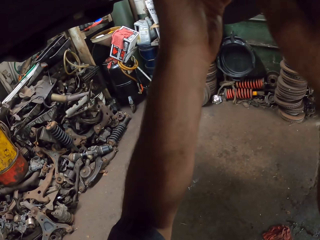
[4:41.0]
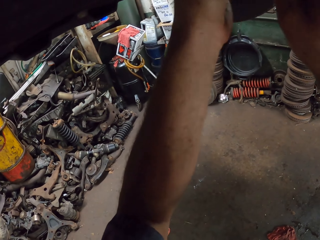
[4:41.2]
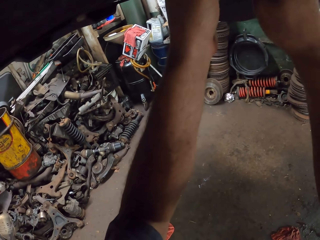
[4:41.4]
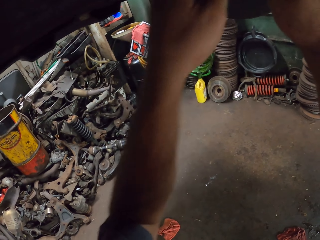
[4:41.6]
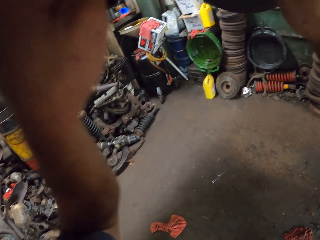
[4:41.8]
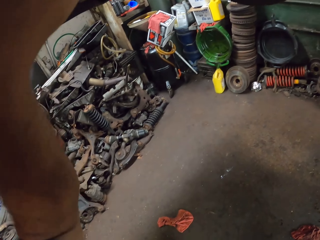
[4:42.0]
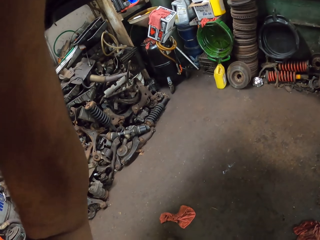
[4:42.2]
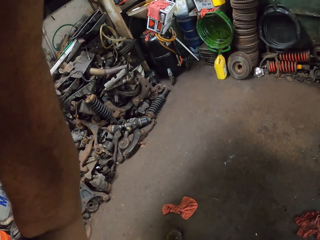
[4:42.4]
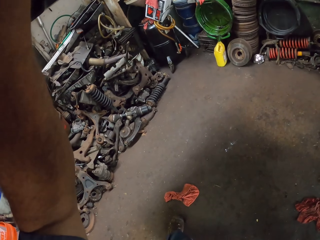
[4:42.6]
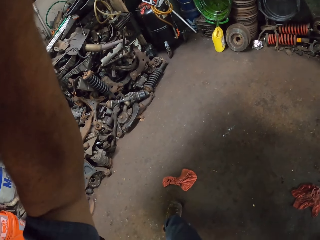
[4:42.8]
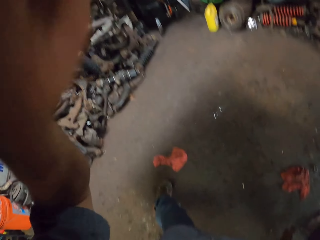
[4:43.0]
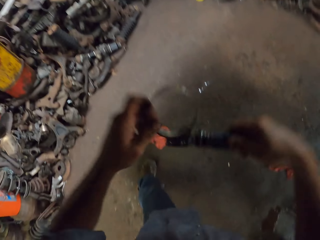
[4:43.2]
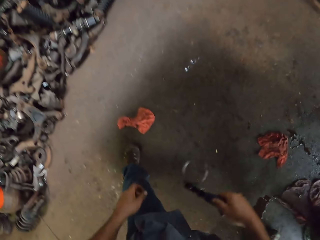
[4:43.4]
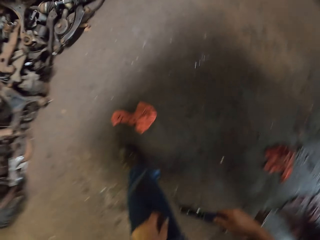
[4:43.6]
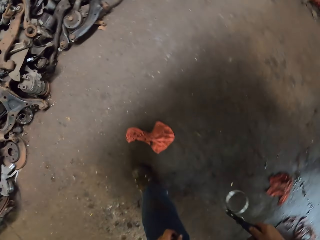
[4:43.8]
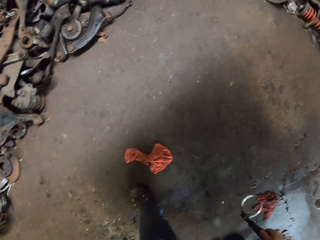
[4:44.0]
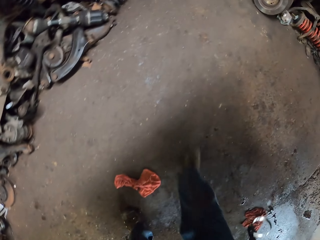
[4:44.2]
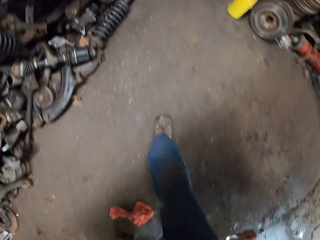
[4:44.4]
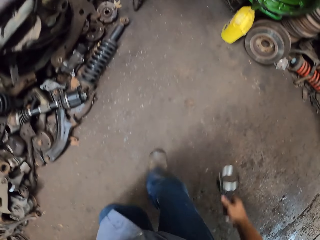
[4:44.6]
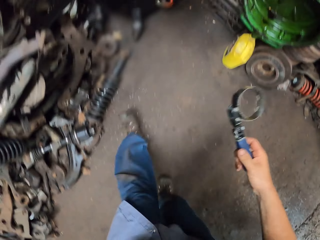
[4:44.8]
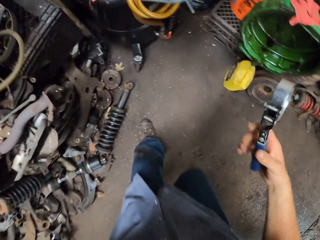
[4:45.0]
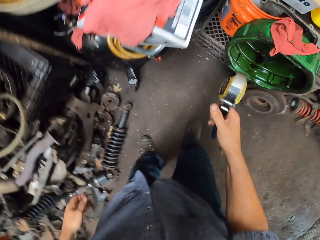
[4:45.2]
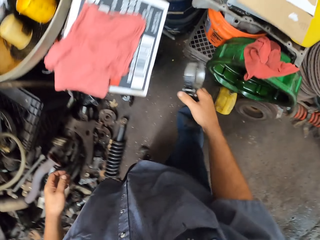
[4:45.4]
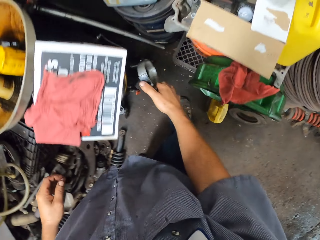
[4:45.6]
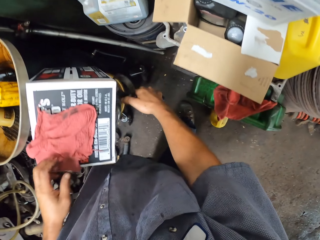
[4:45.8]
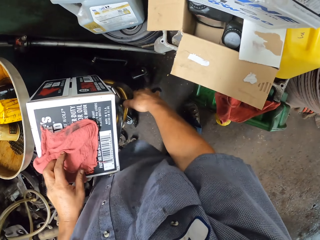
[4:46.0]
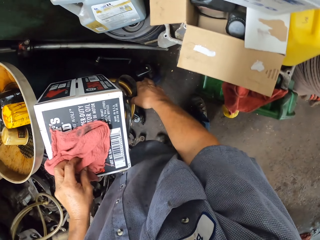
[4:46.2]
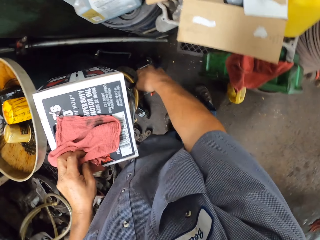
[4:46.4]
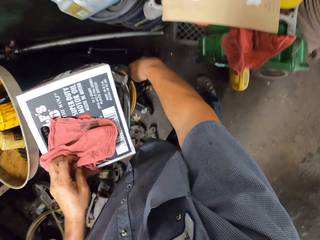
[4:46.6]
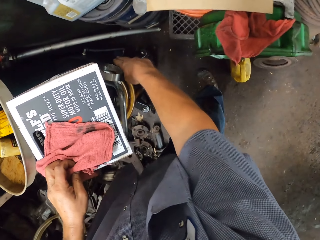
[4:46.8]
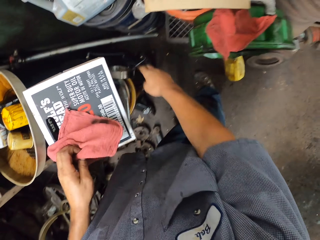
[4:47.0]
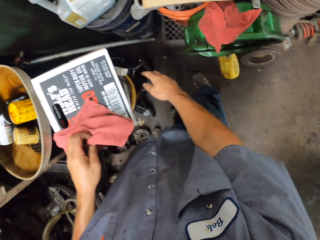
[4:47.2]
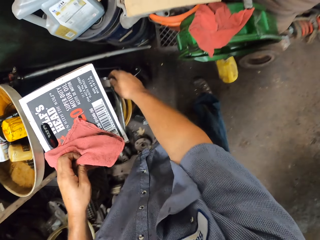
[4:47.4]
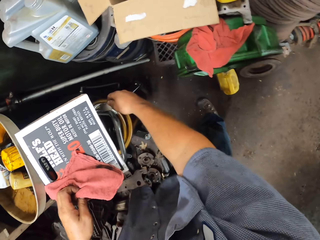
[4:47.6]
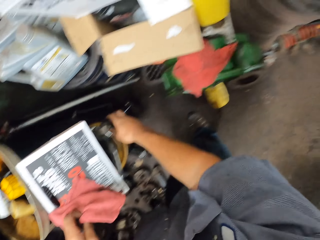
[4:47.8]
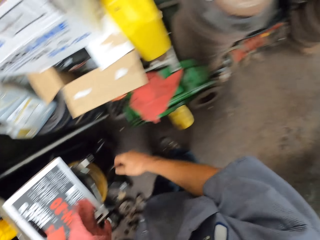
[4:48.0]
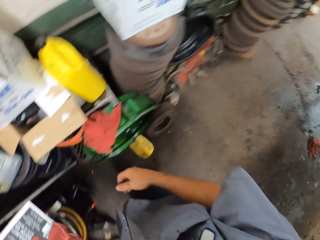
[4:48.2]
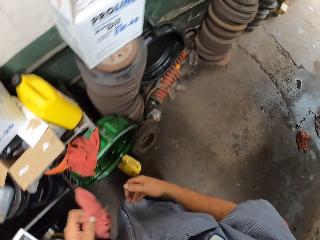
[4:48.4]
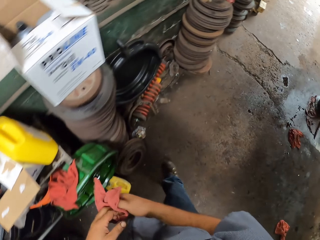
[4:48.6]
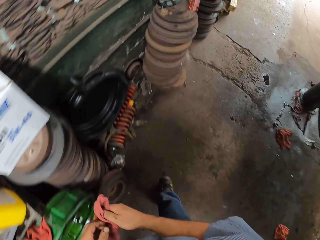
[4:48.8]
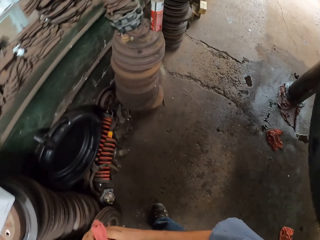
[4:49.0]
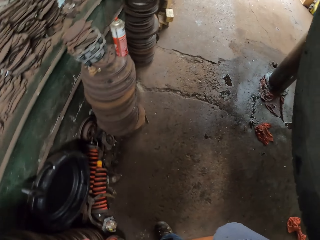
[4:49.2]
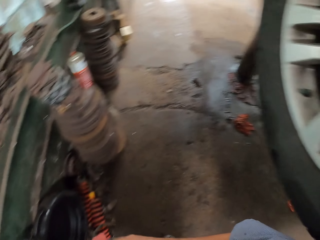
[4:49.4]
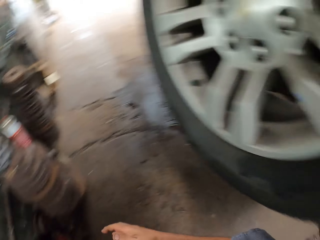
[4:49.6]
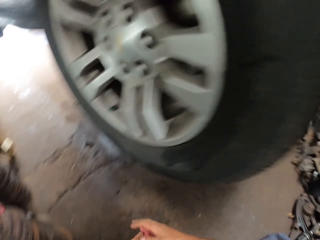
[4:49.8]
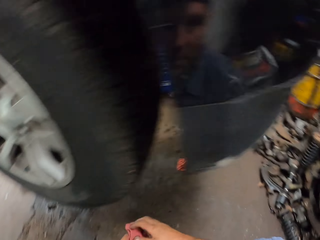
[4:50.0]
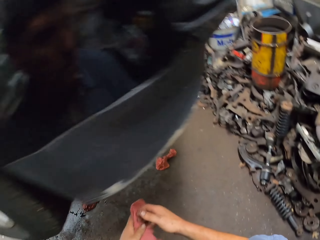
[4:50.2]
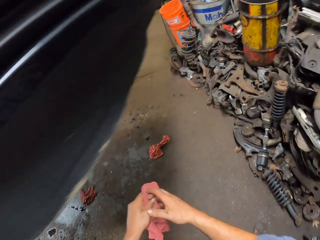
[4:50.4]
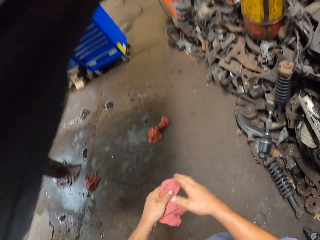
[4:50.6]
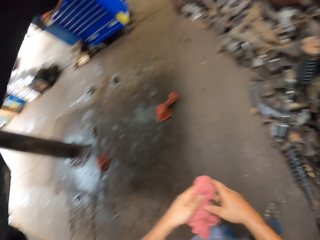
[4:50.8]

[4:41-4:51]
The camera wearer removes the oil filter wrench. They walk from under the car. They put down something. They pick a hand towel. They pass the hand towel to the right hand. They wipe hands with the hand towel.

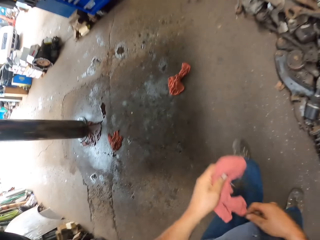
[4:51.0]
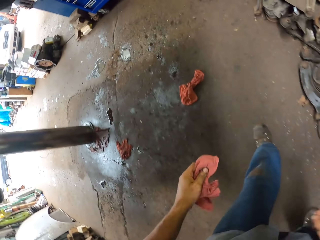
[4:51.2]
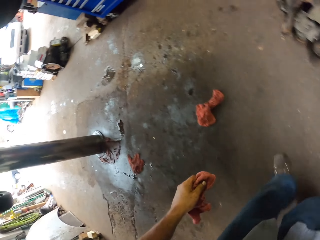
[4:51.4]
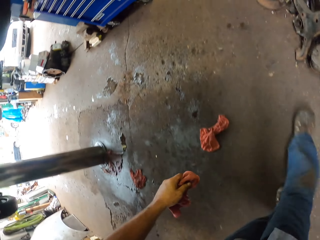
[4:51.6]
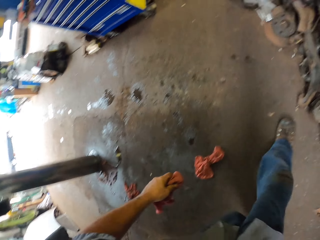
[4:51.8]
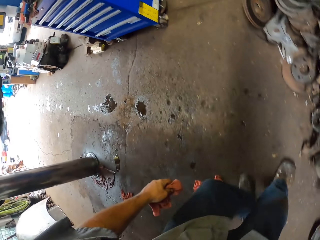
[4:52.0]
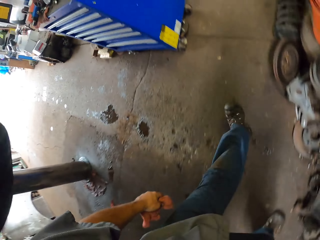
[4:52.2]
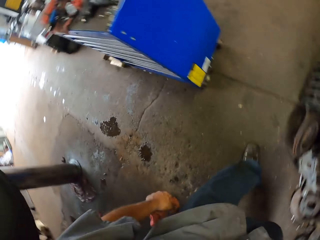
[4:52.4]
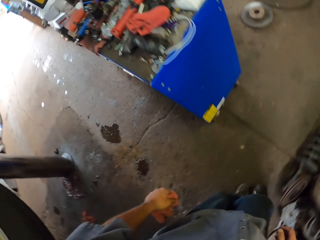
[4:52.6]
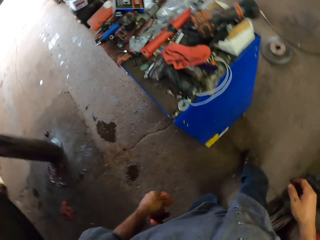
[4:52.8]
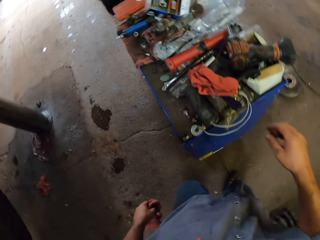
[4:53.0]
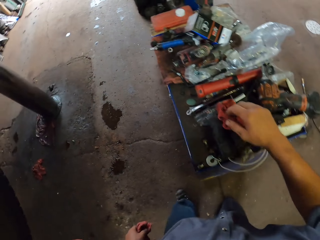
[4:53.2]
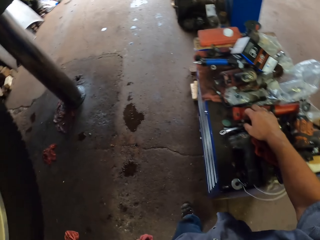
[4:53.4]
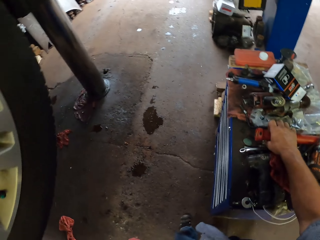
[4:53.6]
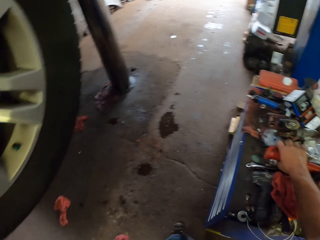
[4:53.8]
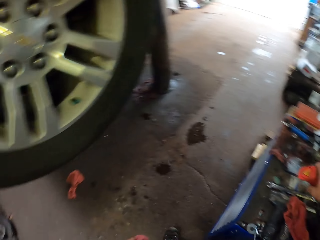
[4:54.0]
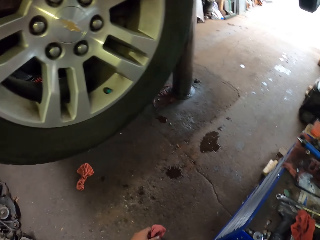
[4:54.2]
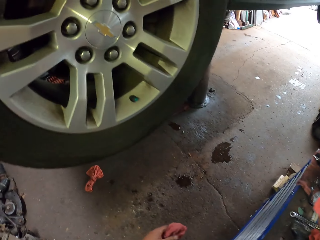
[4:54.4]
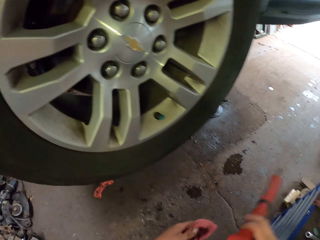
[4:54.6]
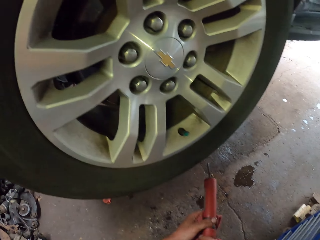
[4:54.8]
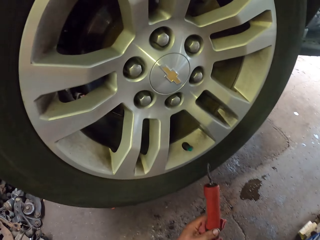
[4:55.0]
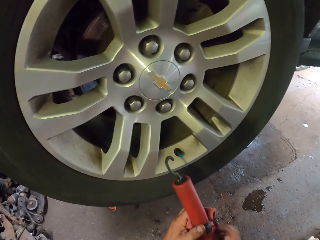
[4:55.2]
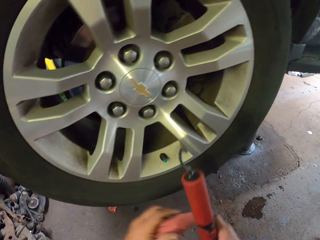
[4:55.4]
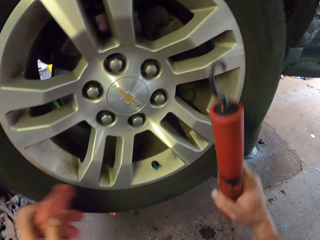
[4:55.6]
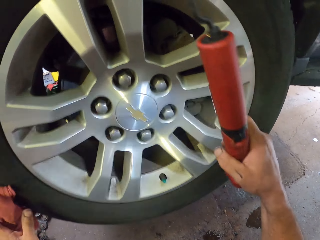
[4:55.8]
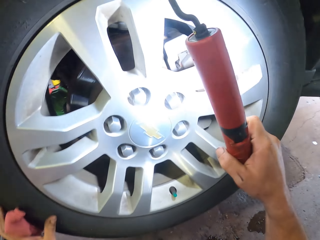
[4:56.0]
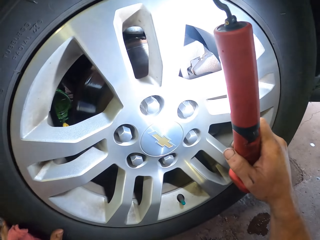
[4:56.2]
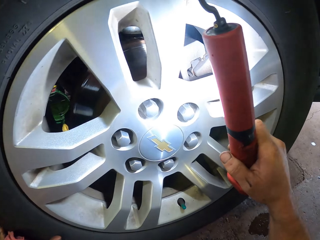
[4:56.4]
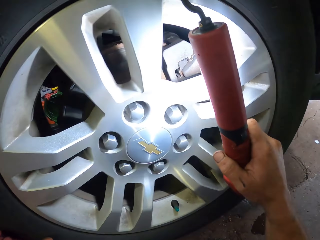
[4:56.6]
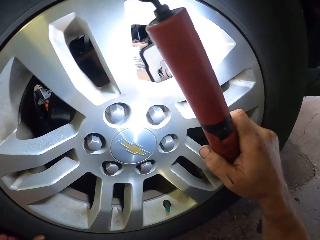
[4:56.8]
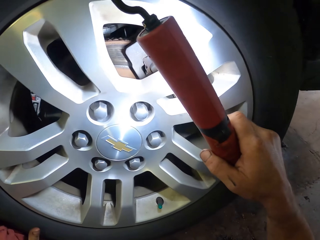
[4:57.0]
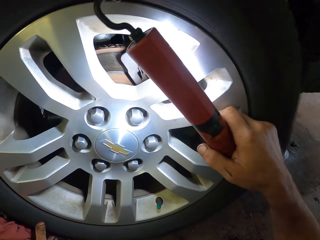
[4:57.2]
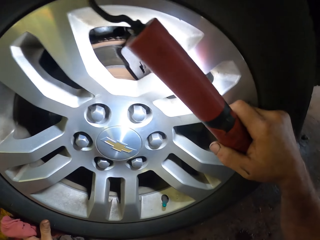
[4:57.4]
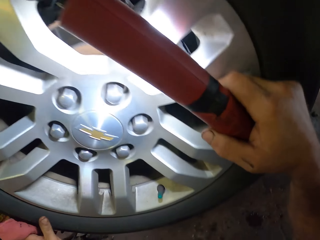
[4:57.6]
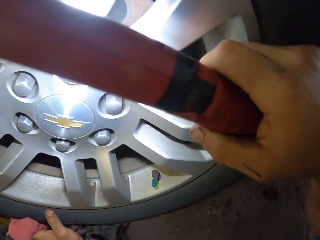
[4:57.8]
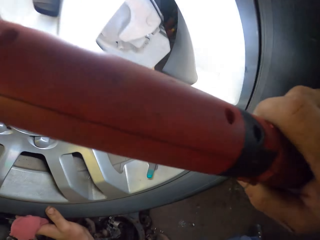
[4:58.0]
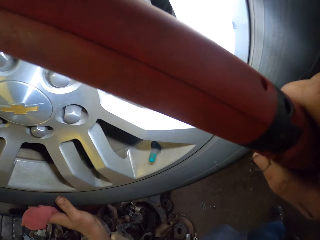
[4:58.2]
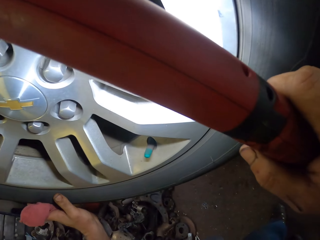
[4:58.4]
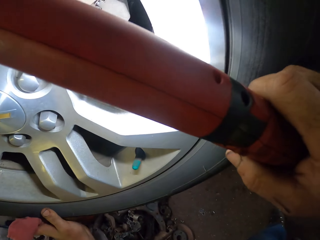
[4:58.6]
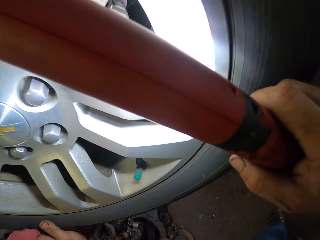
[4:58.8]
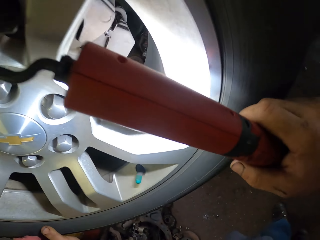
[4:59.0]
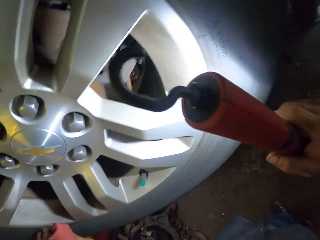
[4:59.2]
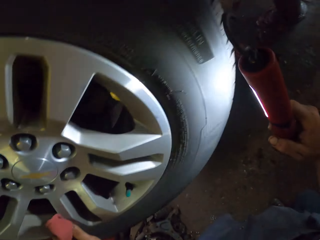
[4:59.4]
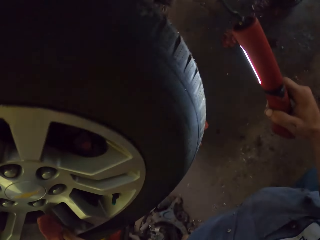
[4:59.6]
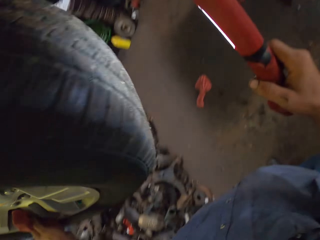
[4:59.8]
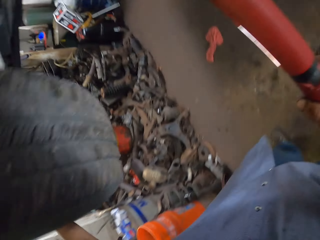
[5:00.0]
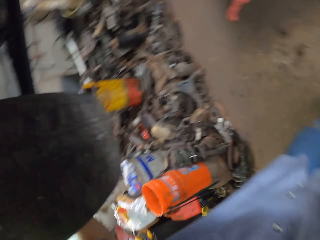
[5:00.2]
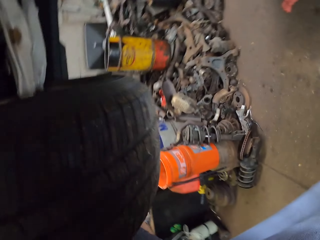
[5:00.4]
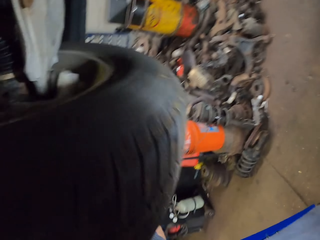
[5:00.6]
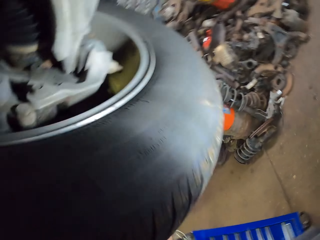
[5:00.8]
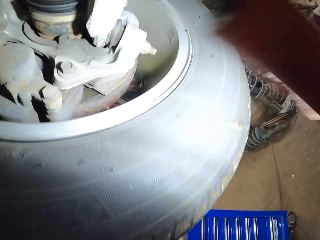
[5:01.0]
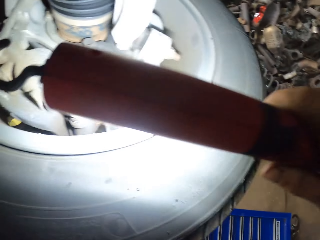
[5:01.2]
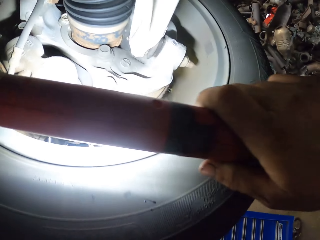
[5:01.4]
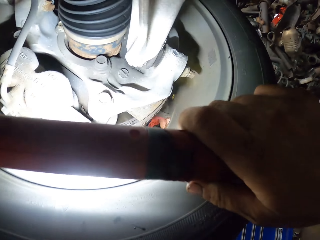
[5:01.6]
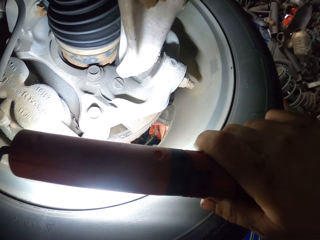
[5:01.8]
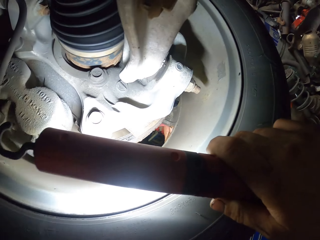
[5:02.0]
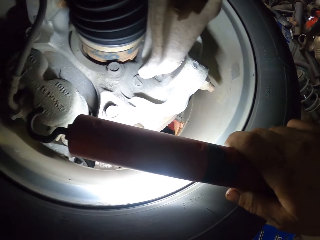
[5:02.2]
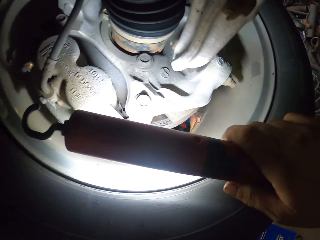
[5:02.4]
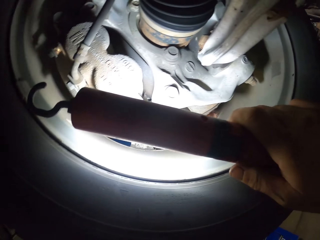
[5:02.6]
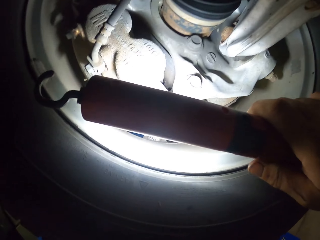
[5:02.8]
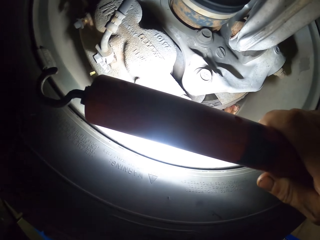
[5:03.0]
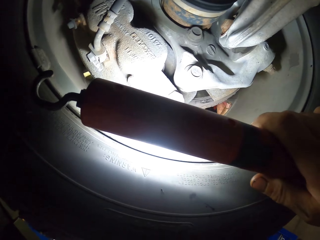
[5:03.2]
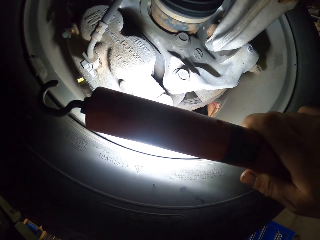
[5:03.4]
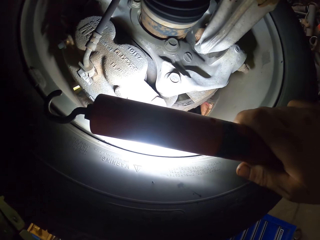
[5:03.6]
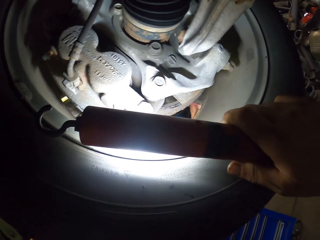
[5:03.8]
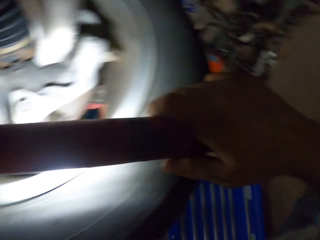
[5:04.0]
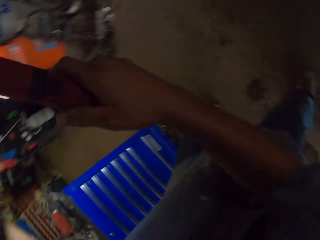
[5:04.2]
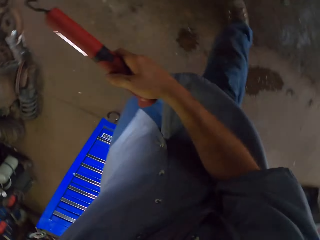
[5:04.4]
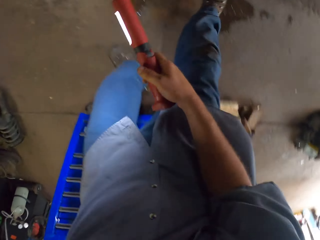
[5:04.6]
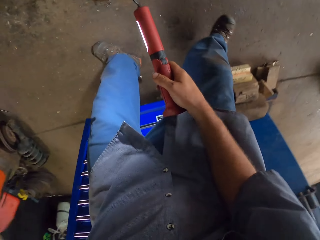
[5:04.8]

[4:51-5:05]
The camera wearer walks towards a drawer. They pick a flashlight tire thumper or work light with the right hand. They hold the flashlight tire thumper with both hands. They light the flashlight tire thumper on the tire. They look at the floor. They light the work light on a car wheel.
